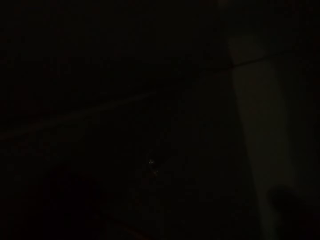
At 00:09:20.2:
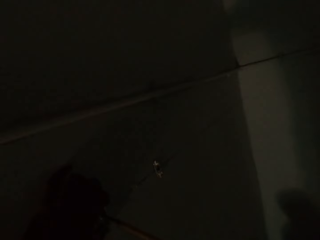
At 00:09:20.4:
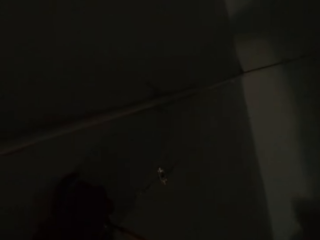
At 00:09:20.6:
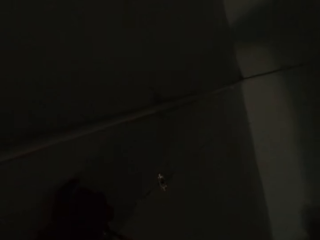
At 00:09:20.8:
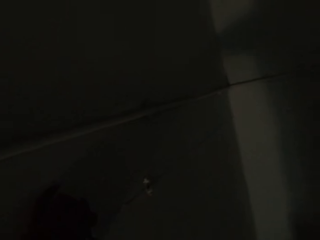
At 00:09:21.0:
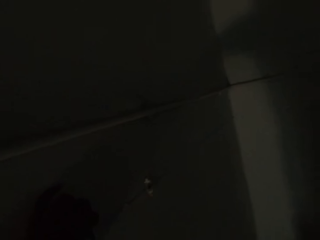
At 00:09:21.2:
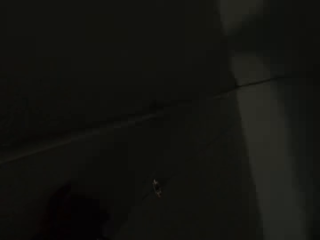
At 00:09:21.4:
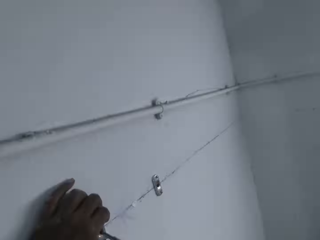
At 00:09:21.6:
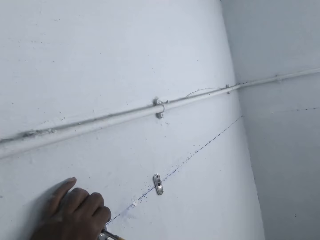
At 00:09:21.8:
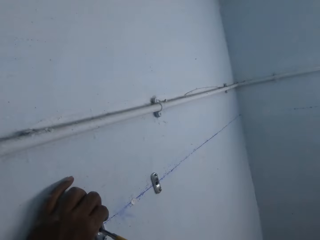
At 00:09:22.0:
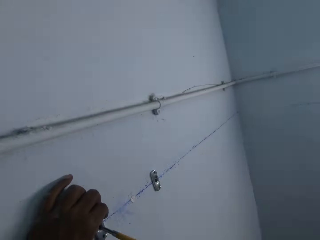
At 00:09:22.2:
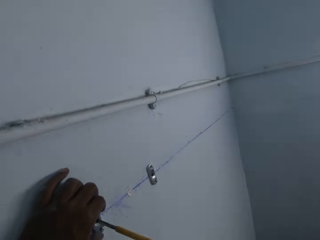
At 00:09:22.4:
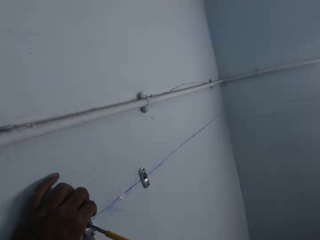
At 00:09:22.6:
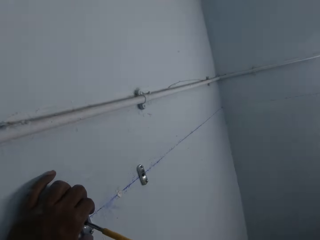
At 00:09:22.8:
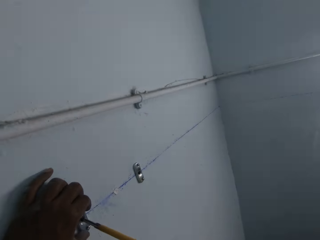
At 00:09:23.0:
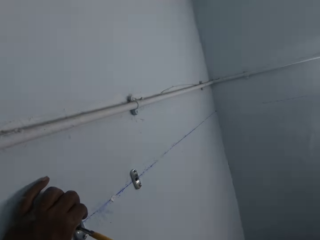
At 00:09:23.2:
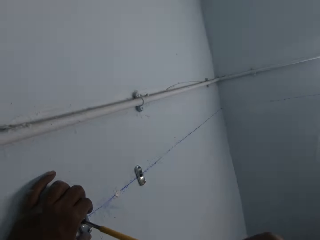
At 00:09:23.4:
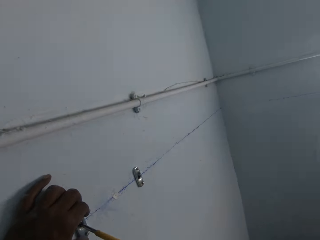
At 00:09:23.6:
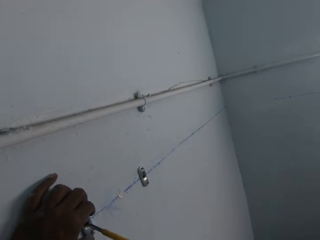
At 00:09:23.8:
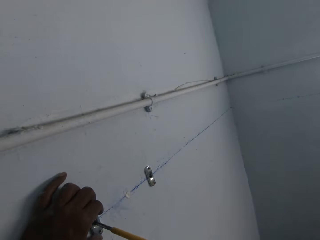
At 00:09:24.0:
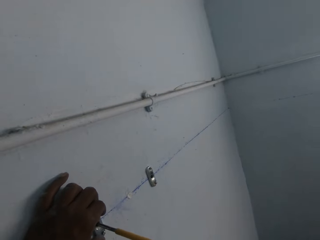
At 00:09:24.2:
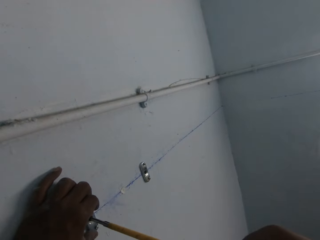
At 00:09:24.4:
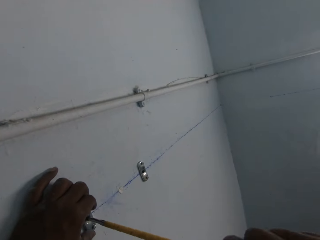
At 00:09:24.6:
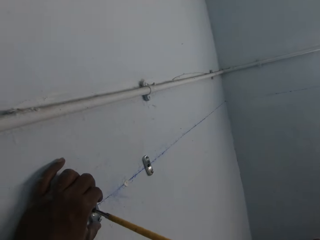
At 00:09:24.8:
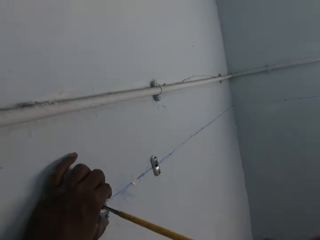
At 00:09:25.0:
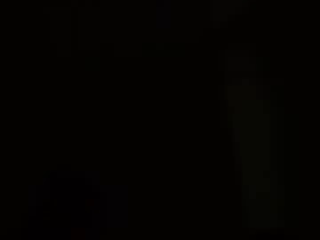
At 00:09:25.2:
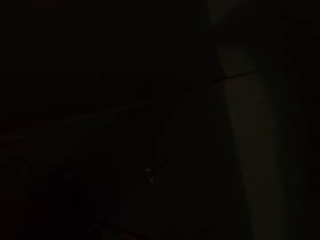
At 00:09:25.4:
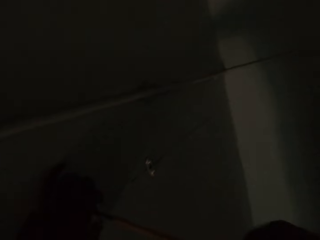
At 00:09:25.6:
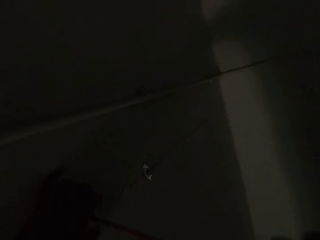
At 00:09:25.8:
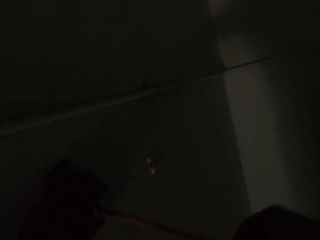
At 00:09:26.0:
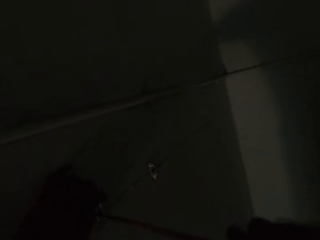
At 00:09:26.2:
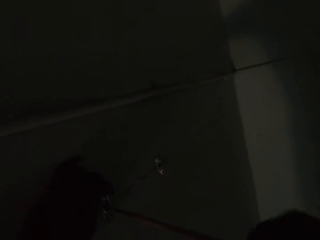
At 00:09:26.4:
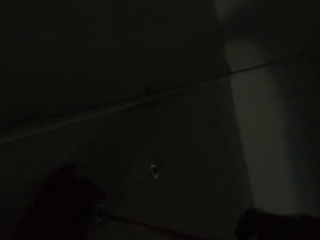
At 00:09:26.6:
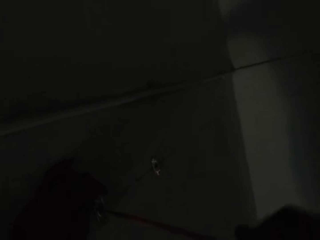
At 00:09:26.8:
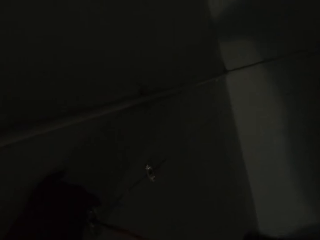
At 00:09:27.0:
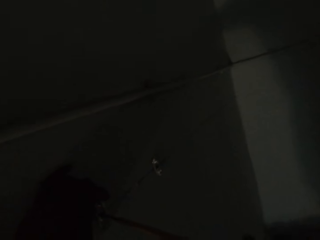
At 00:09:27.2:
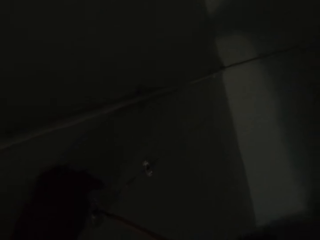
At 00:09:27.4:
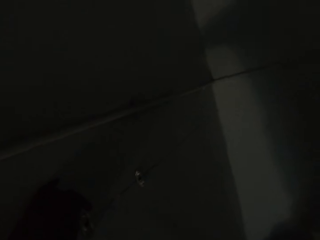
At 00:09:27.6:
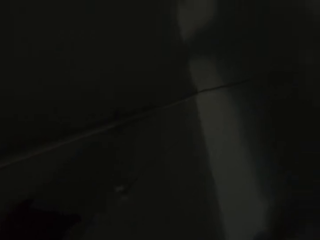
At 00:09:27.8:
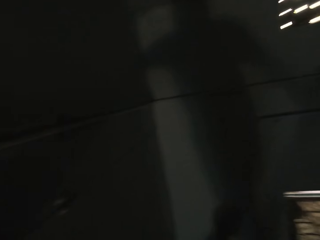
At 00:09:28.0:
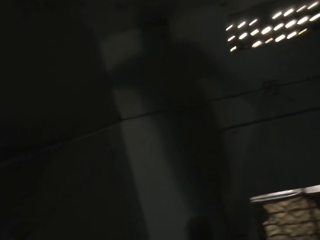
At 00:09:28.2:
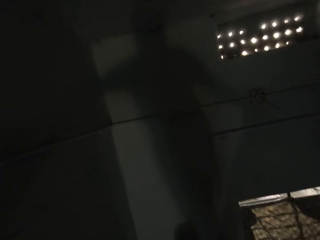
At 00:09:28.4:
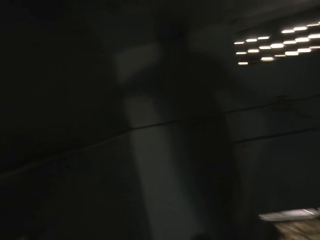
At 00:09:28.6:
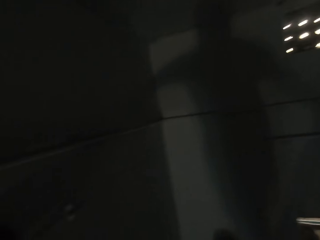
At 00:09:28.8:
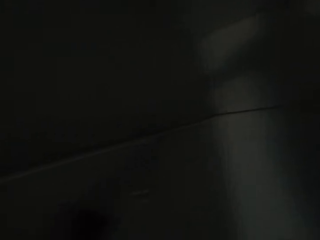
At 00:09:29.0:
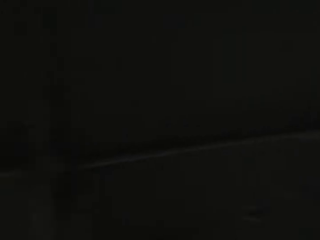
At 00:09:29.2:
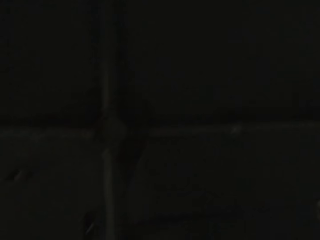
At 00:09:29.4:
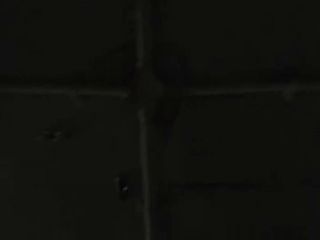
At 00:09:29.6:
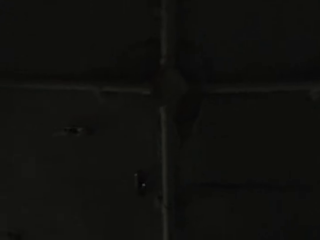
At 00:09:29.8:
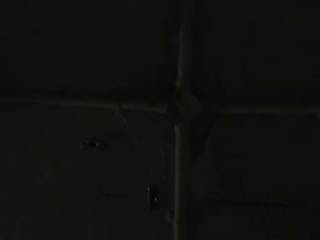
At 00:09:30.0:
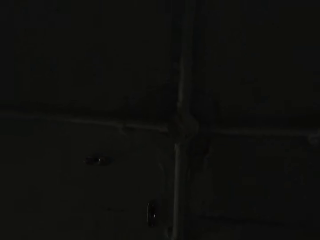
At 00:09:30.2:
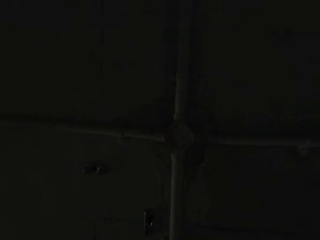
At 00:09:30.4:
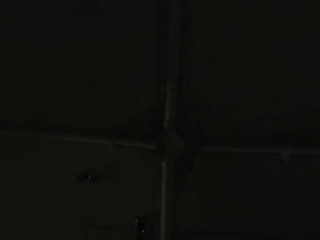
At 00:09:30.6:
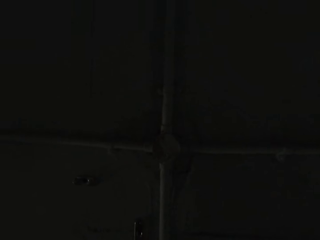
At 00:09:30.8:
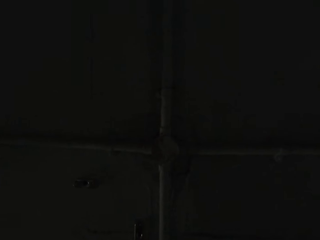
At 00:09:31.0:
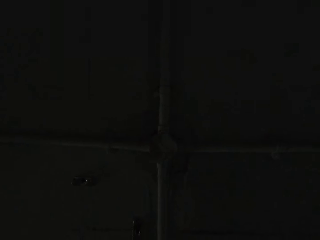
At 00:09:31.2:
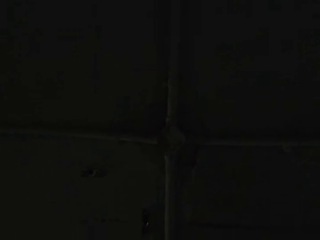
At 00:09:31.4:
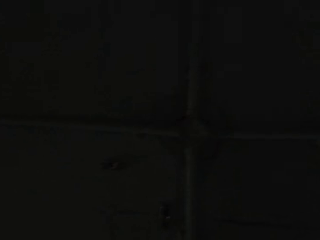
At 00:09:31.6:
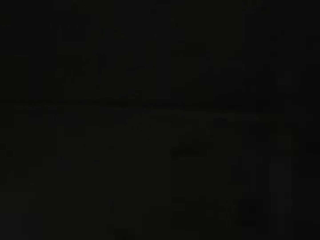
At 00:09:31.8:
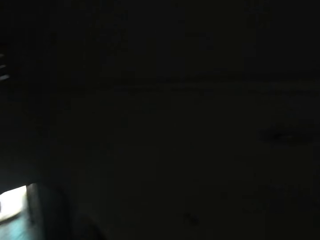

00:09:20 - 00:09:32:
The camera wearer talks with the man.

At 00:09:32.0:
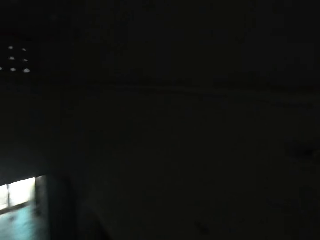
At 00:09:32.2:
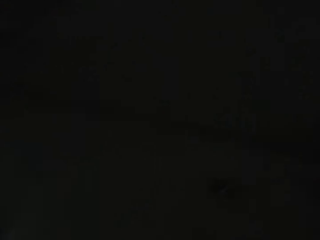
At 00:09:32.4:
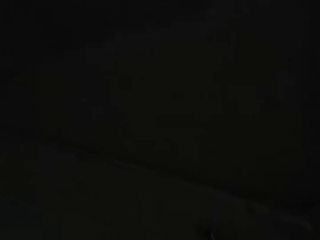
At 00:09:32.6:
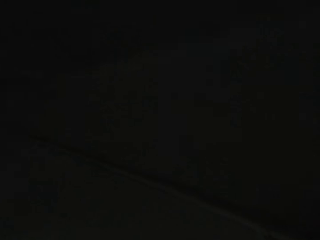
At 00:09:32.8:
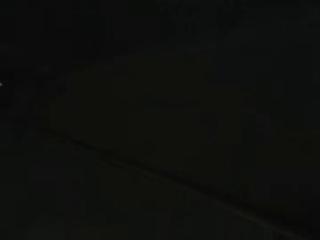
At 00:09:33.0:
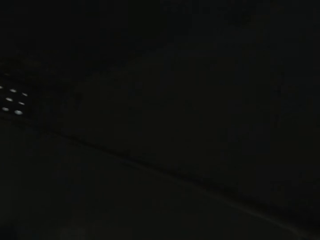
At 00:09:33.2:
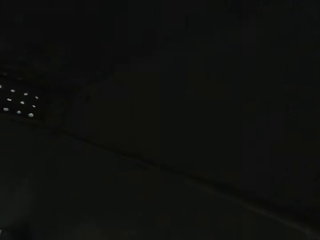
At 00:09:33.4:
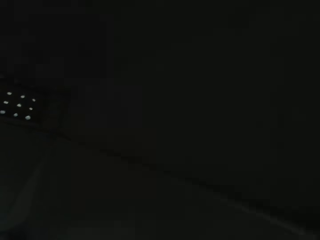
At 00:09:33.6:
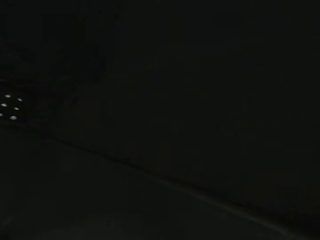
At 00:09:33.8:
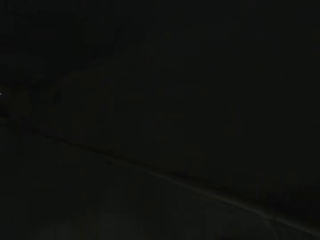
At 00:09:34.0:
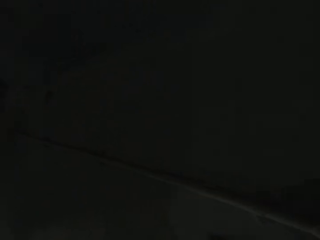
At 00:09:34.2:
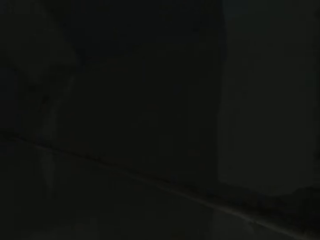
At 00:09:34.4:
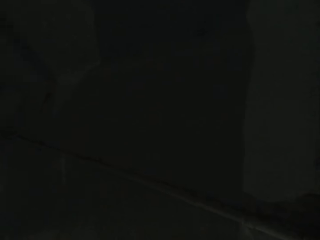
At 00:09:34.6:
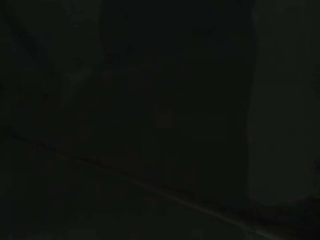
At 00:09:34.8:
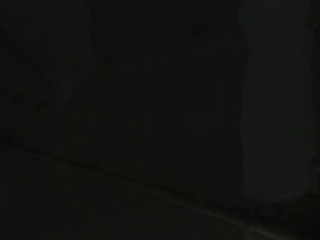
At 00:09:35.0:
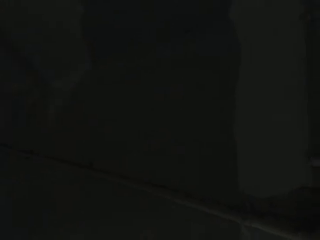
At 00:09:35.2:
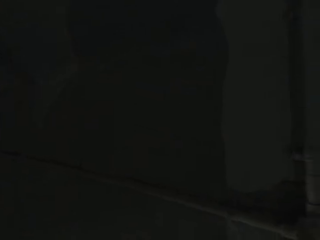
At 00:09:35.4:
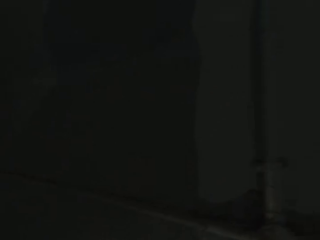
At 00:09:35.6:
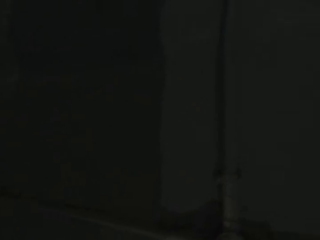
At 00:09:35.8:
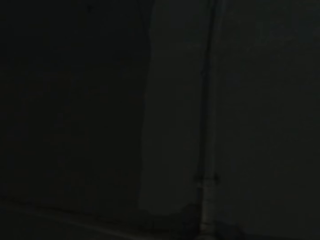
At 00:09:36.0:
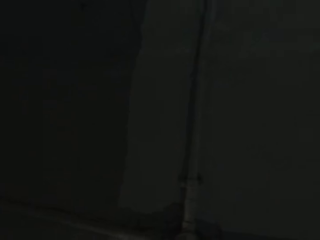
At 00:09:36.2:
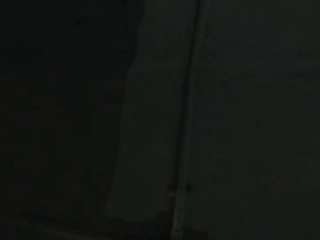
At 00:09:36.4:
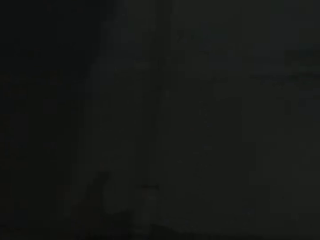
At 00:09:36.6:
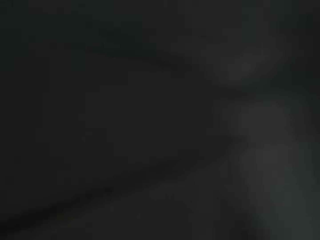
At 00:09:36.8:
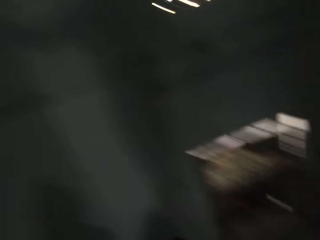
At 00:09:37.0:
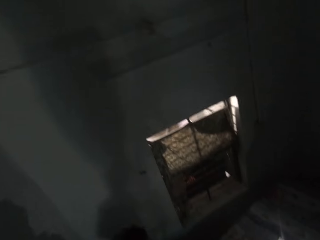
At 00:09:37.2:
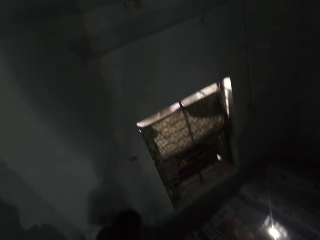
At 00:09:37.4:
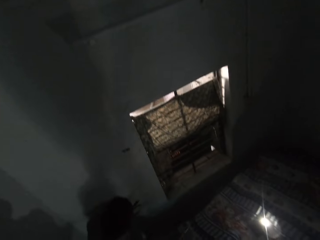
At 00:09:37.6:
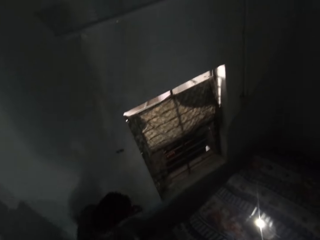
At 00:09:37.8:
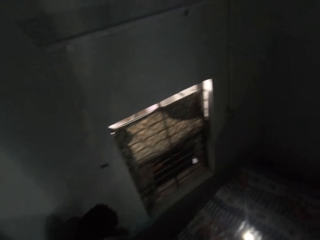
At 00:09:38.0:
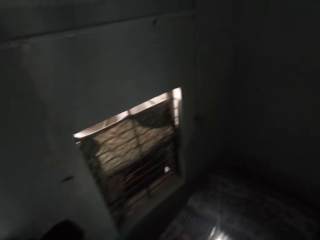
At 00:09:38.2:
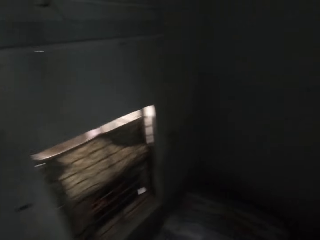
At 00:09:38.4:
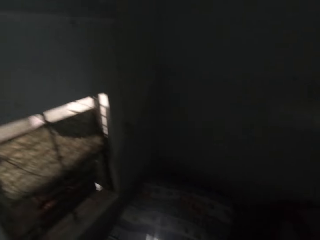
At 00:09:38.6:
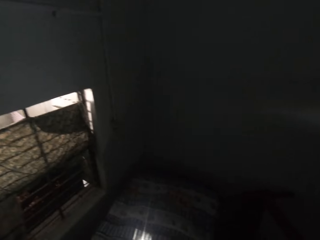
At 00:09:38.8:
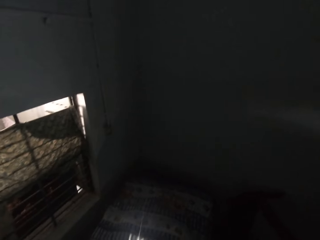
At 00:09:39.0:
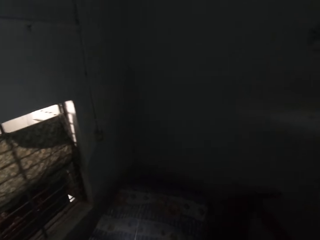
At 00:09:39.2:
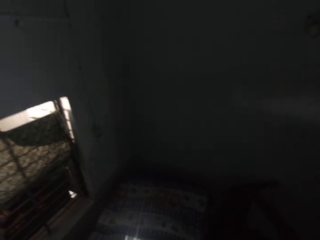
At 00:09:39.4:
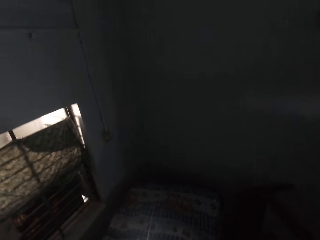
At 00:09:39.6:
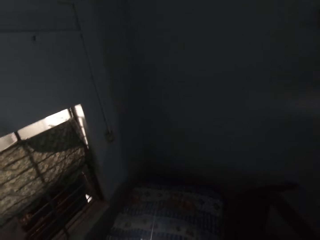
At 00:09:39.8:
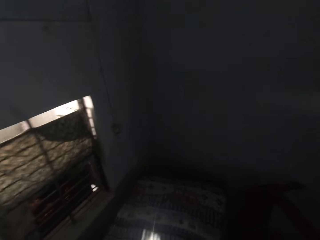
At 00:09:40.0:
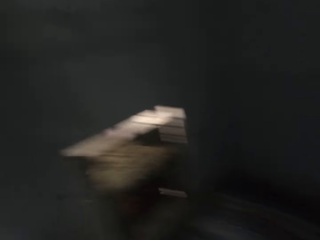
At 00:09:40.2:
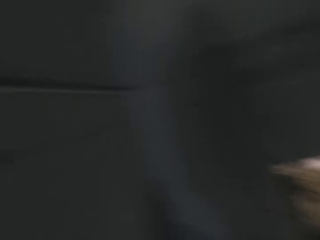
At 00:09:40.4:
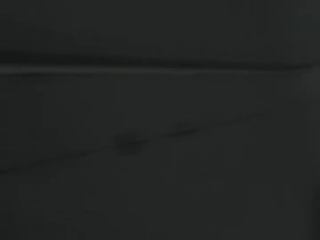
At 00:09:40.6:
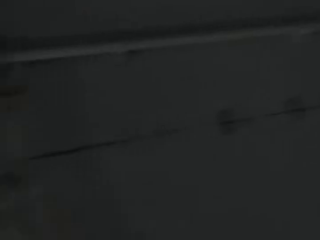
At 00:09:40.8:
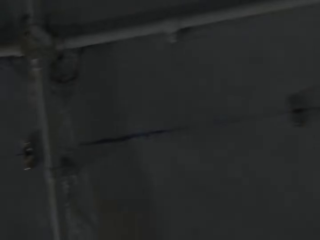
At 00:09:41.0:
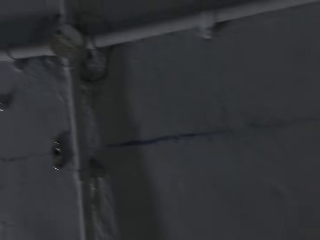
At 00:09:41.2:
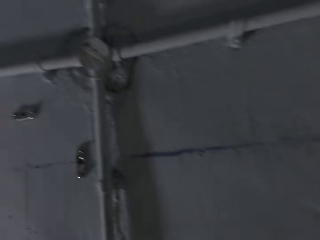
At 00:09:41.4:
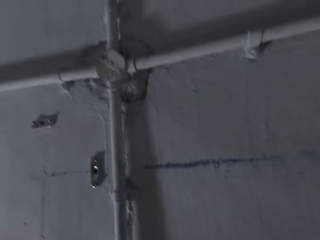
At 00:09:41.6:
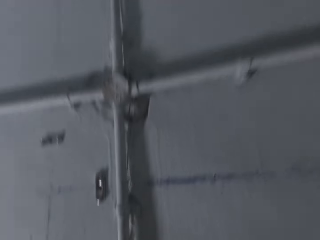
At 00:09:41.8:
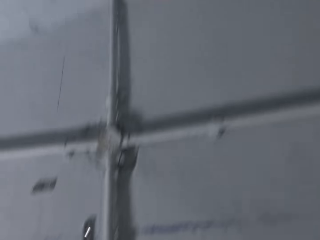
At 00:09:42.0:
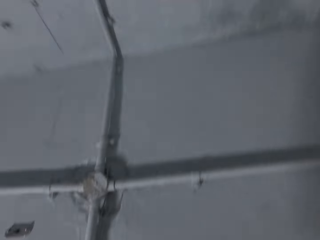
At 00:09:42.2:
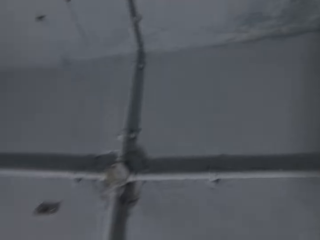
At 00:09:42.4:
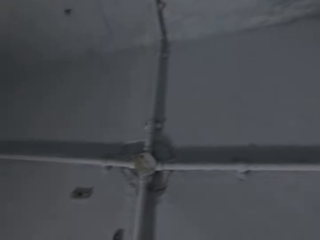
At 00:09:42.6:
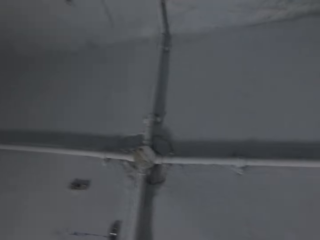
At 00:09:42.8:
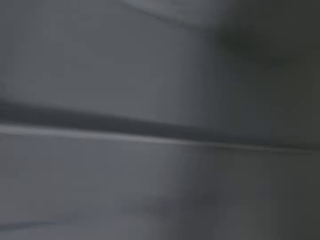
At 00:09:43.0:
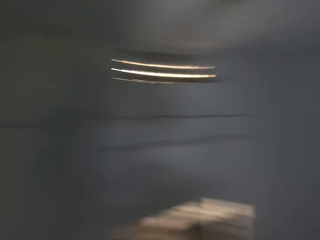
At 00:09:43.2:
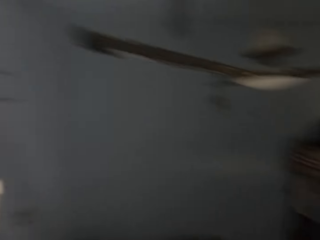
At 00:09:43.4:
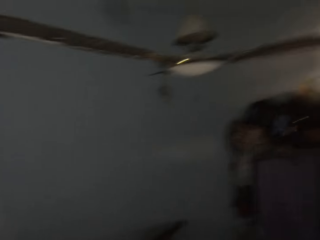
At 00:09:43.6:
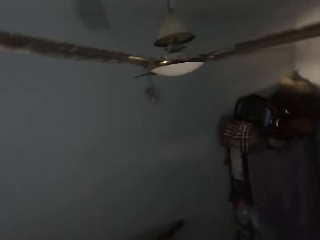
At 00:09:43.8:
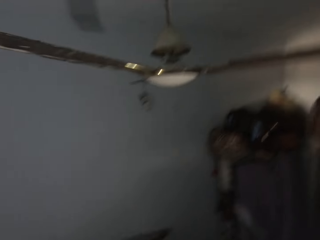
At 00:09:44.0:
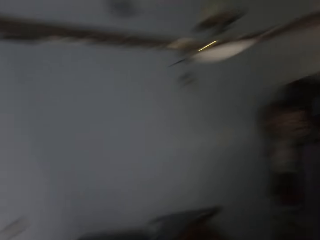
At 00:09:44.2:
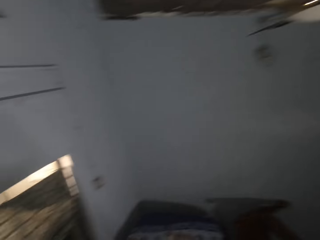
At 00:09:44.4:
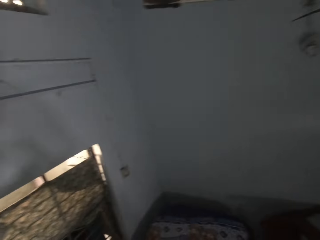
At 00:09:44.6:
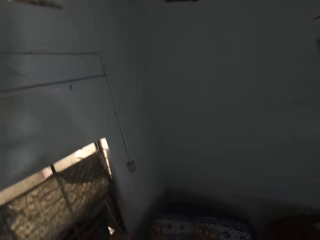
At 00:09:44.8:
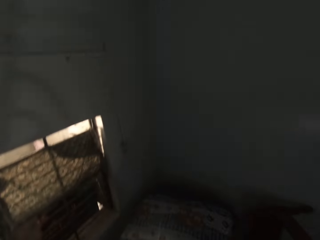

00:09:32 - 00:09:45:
The camera wearer looks around.
